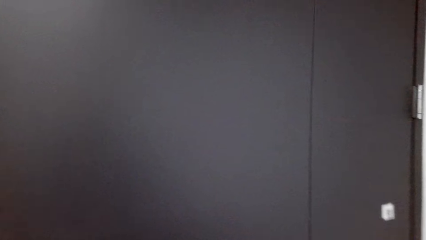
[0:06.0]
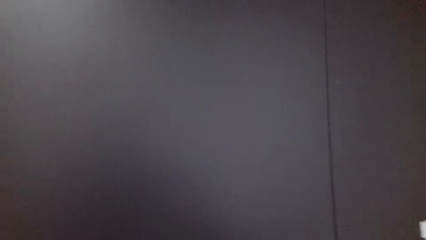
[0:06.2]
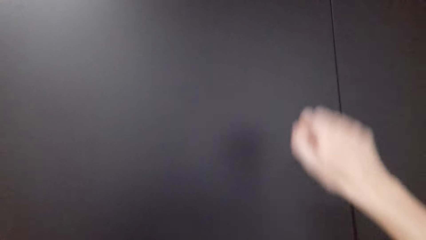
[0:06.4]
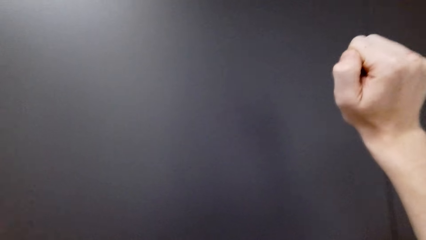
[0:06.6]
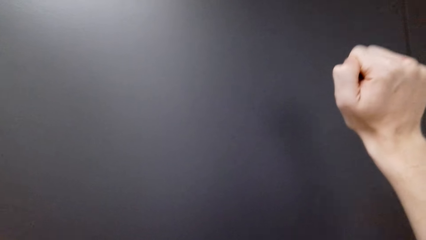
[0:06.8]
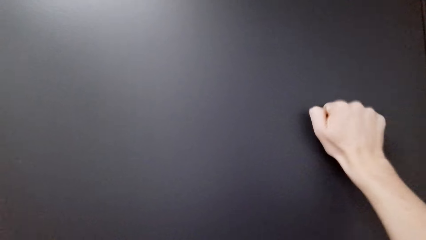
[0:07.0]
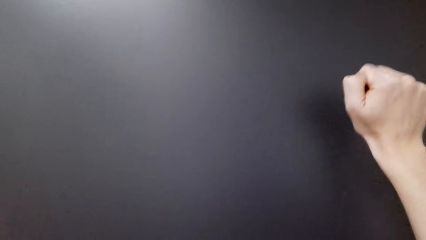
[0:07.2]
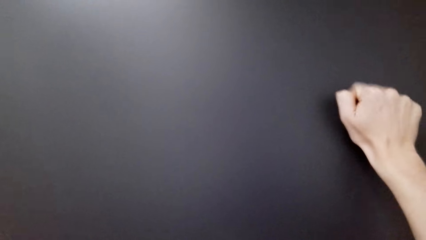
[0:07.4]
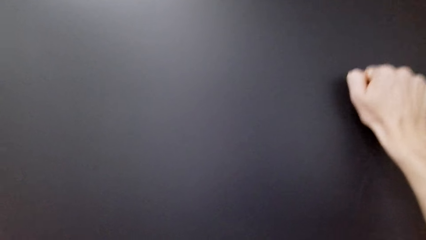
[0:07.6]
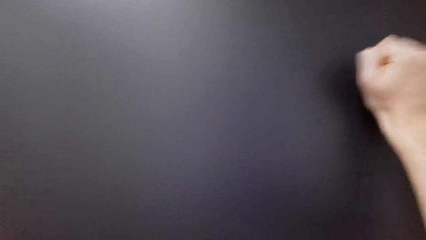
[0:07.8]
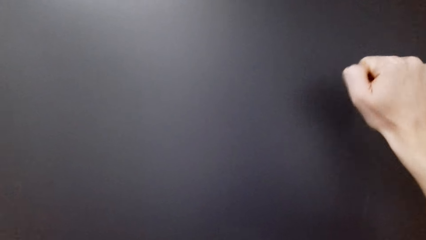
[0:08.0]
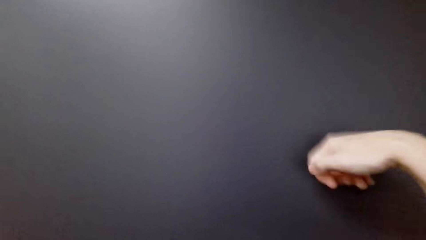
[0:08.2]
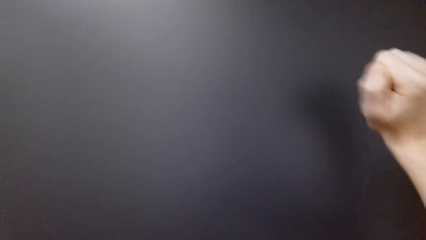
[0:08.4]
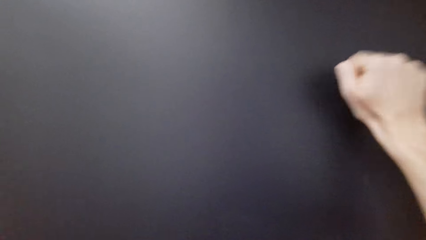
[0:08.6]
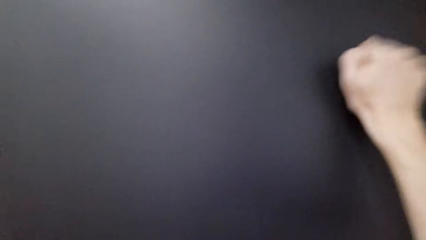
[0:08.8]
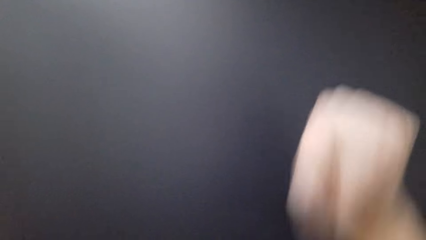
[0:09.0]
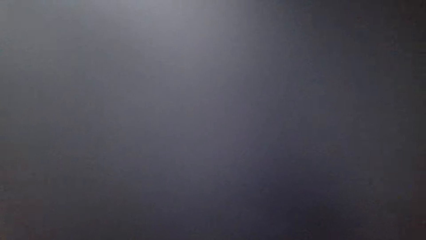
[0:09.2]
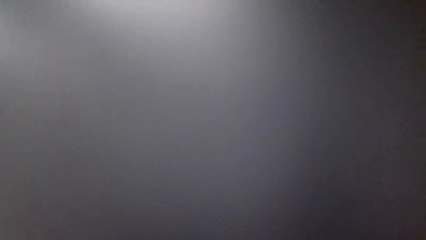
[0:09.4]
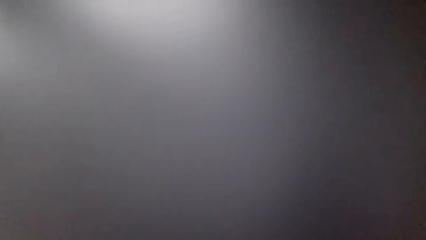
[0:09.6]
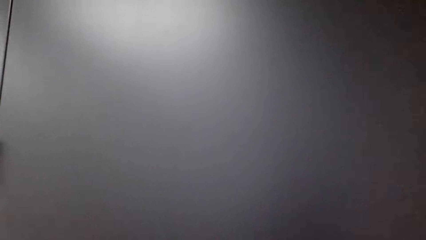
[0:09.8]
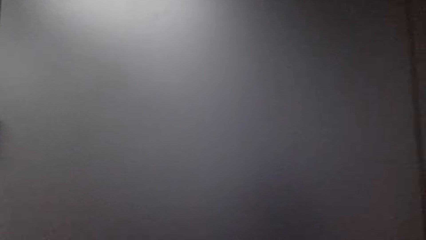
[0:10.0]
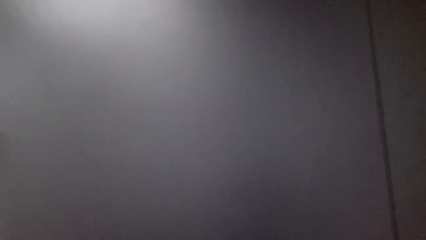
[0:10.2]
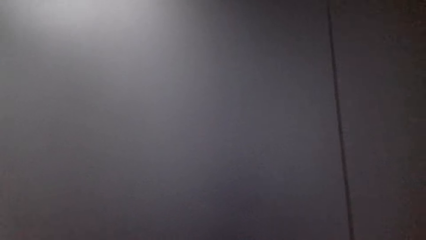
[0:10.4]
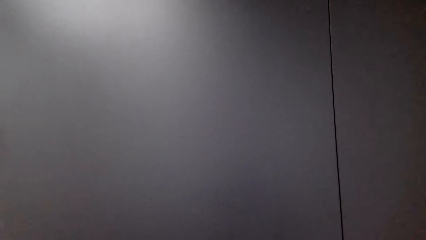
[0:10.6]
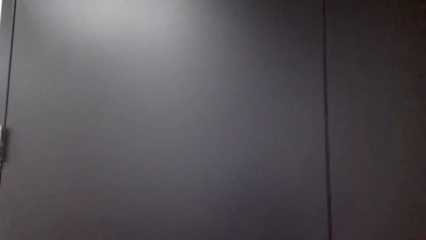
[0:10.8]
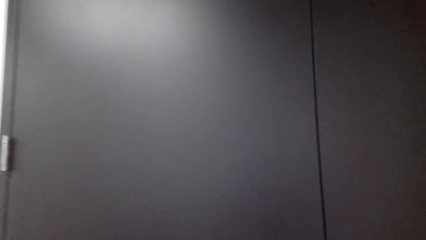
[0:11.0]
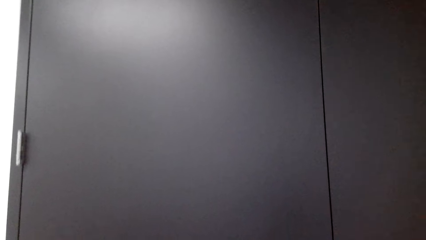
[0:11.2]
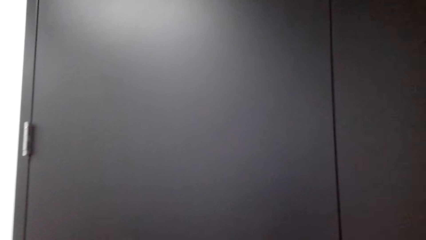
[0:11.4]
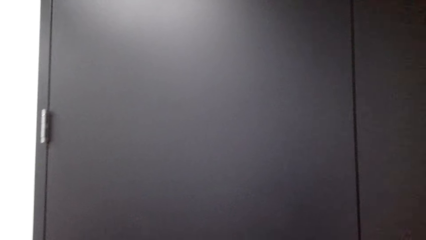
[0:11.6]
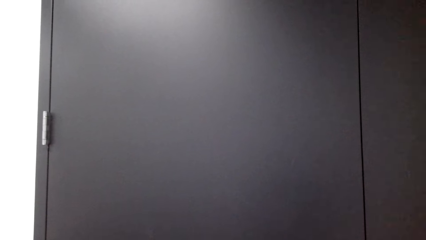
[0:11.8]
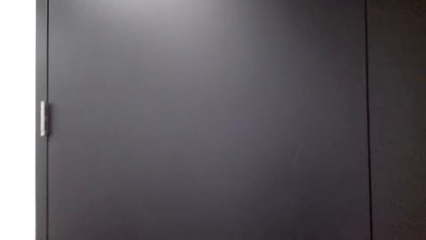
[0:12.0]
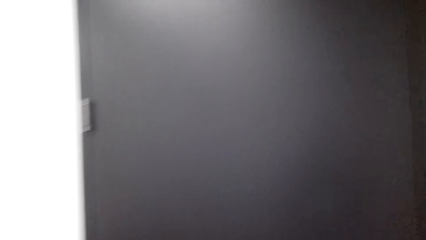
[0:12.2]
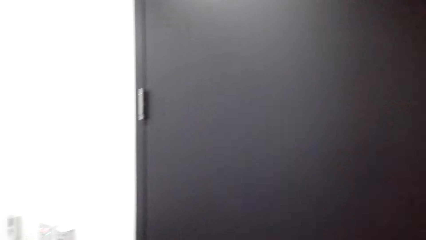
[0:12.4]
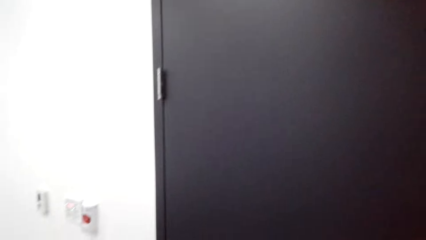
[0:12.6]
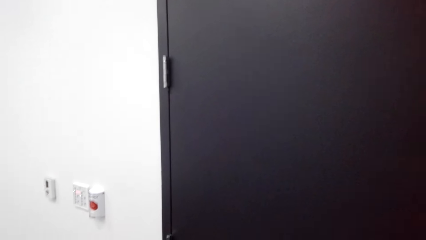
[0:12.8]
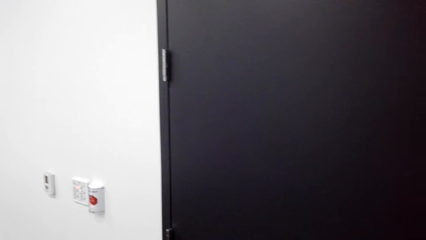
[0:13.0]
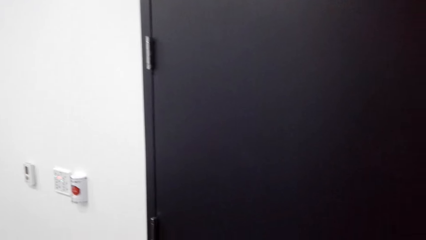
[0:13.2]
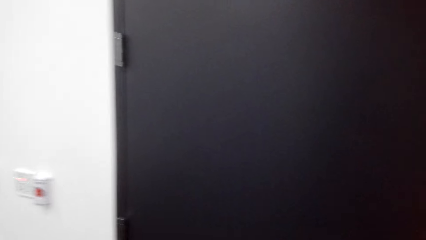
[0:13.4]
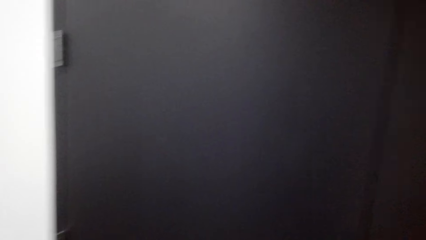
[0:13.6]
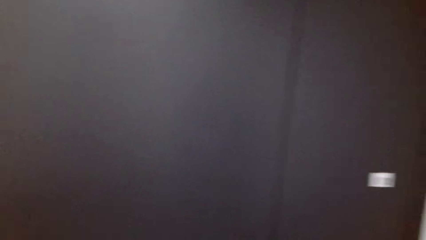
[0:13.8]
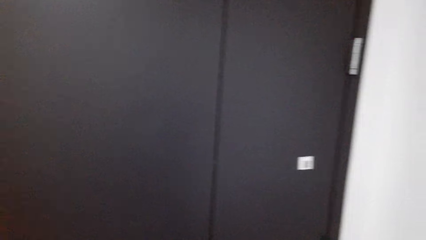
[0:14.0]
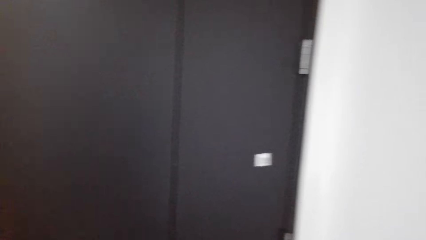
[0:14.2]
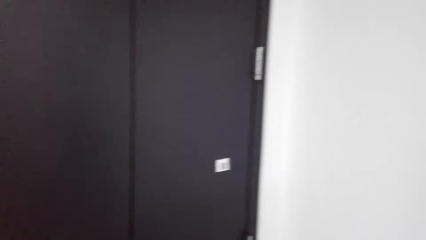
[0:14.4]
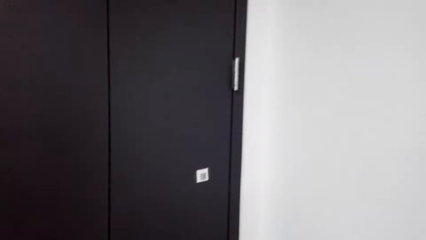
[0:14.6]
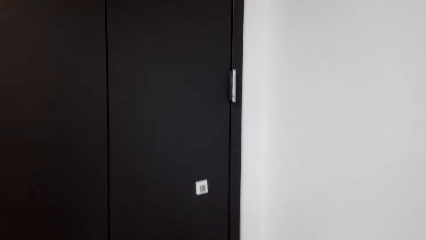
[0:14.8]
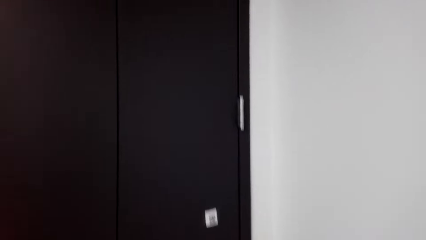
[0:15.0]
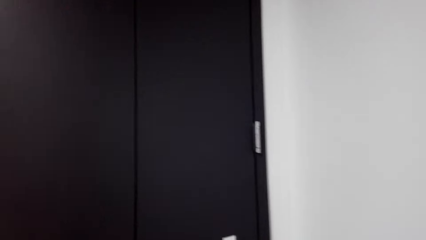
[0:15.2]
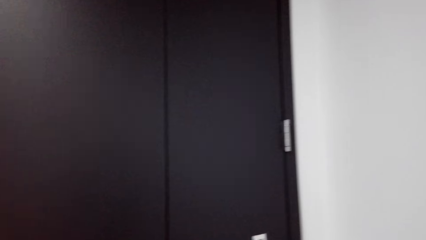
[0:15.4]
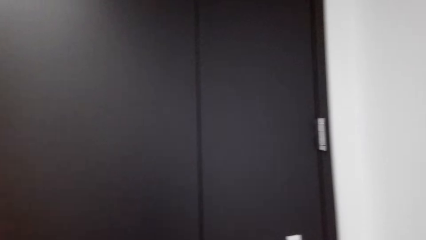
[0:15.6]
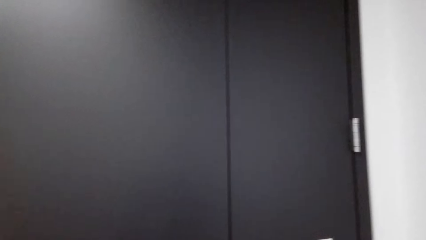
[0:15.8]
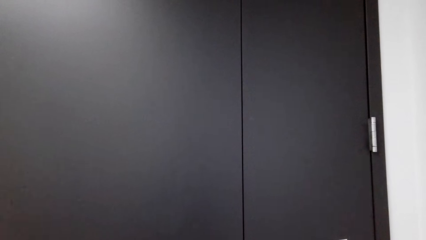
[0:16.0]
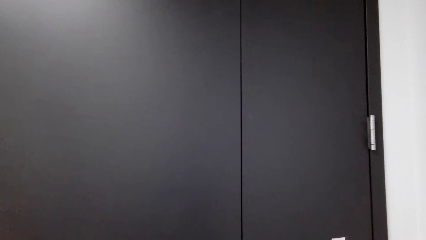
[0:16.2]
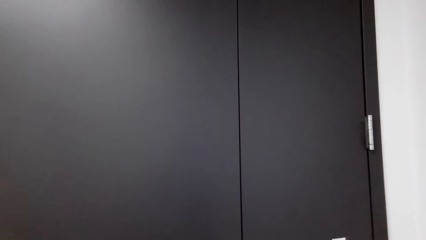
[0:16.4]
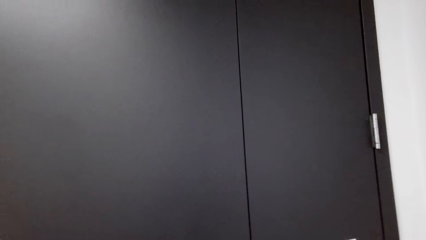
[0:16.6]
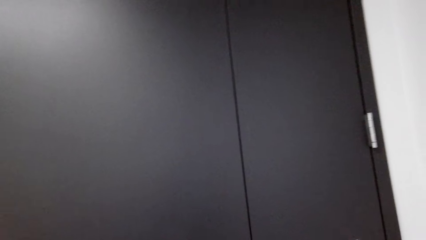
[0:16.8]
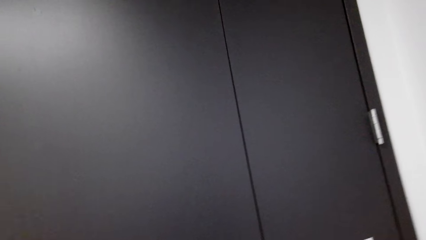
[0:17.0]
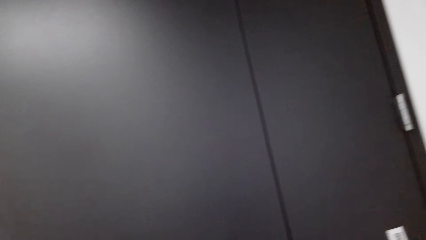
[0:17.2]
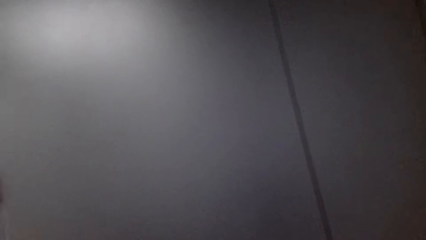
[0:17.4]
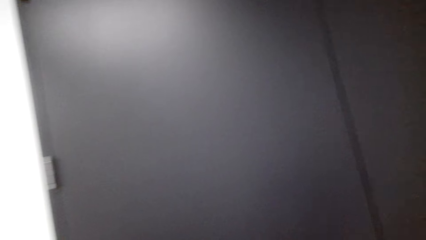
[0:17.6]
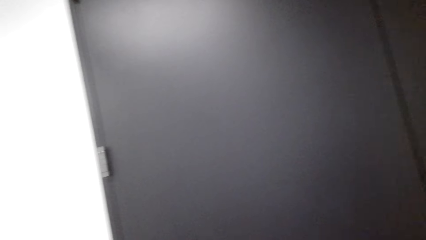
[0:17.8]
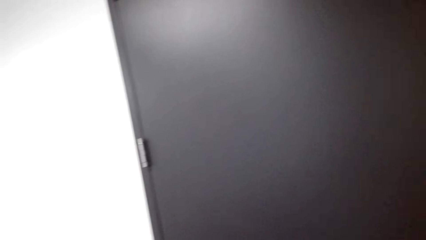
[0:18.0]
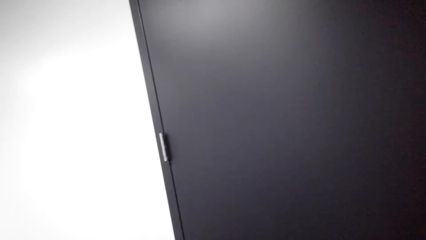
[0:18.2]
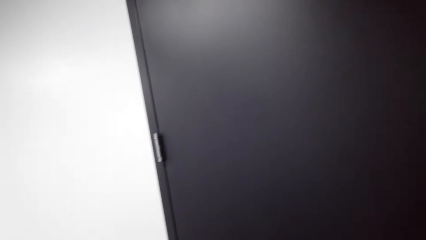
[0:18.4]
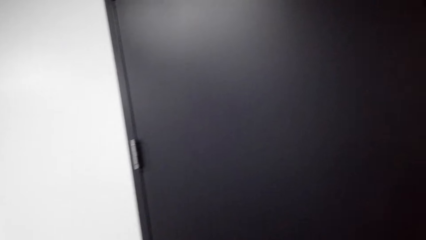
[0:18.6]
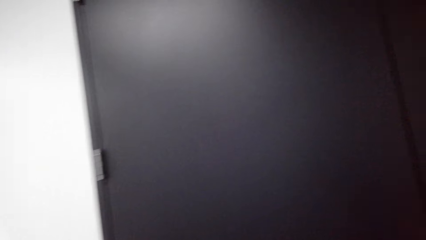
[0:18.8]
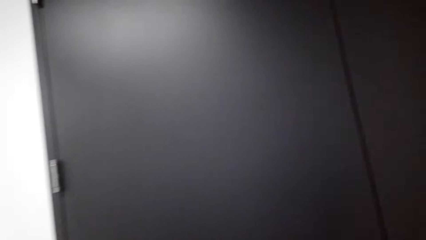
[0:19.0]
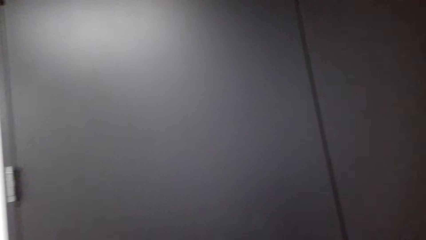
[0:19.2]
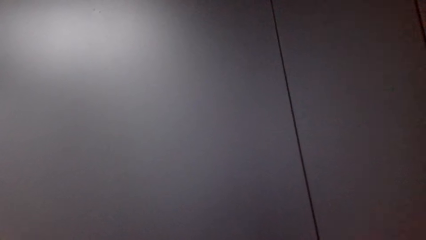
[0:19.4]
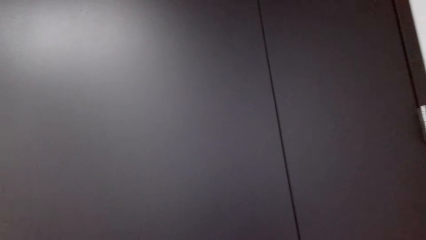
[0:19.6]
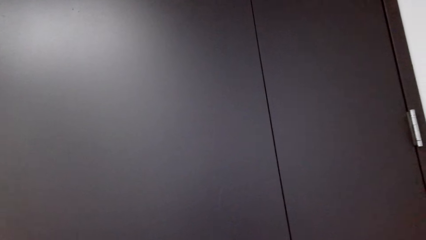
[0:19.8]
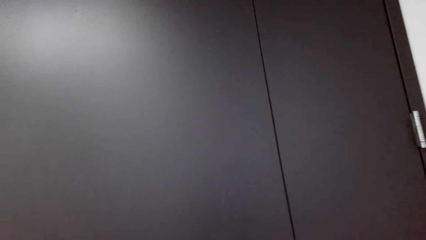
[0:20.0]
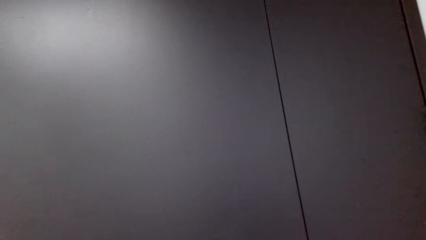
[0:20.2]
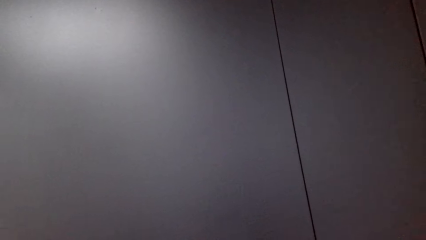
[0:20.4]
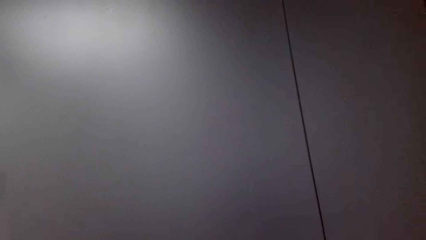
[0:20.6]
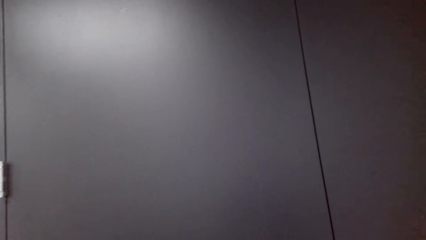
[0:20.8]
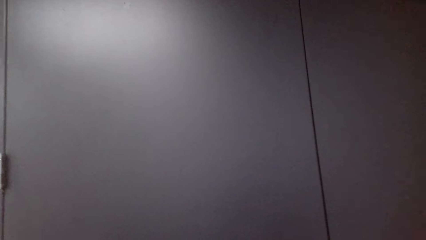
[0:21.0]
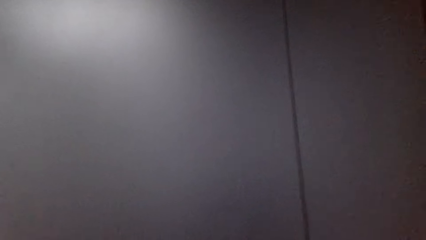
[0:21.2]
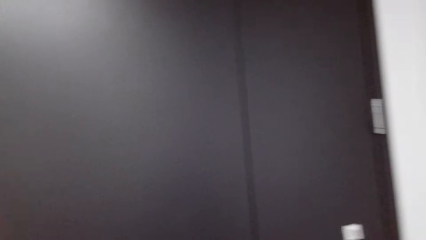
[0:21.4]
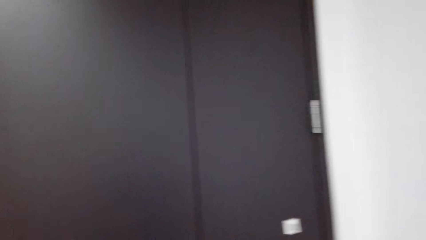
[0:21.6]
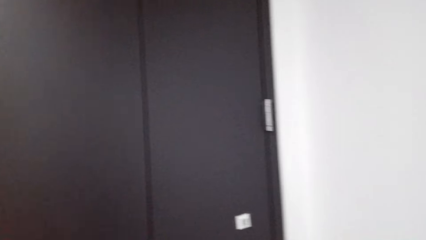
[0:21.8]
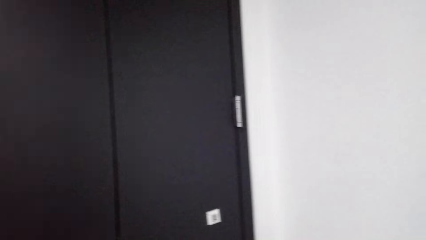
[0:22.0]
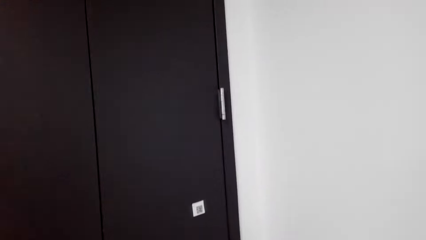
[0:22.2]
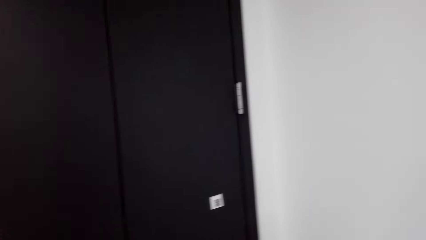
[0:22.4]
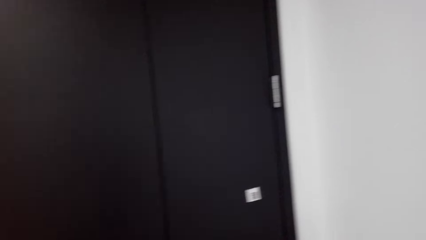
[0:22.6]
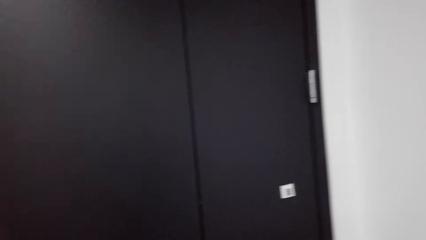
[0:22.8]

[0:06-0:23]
The camera wearer knocks on the door.
